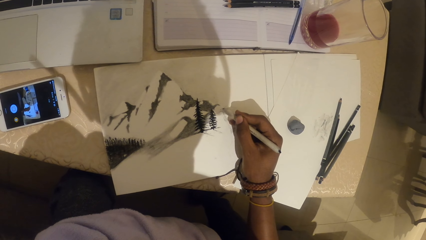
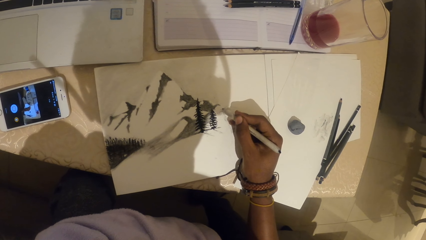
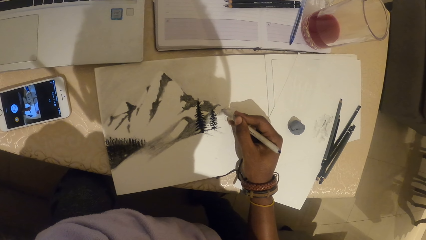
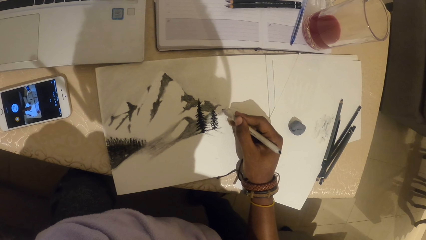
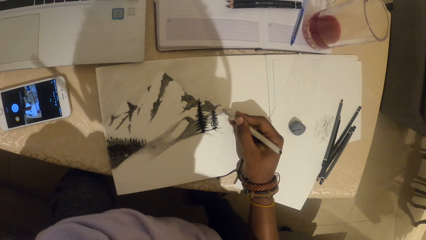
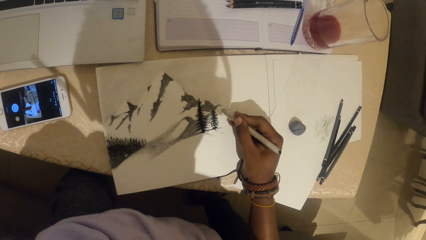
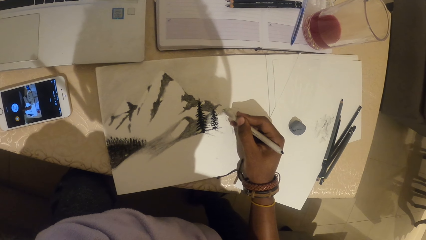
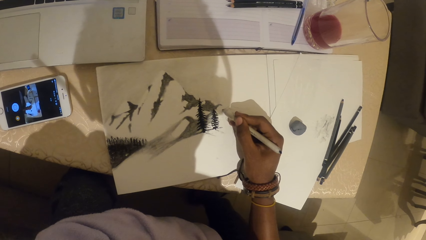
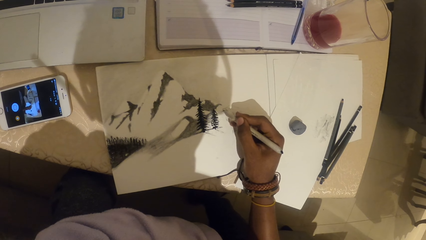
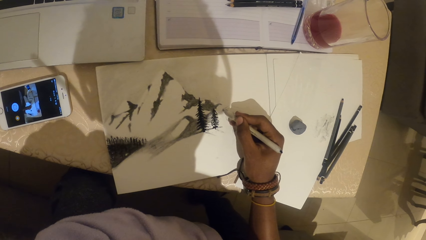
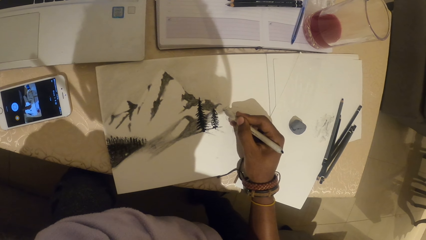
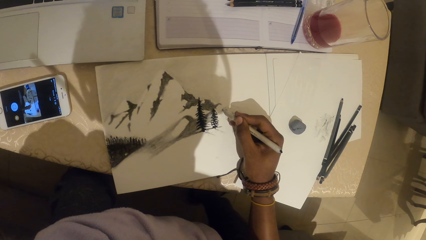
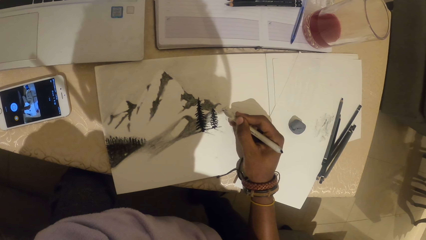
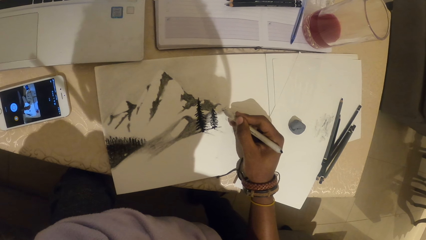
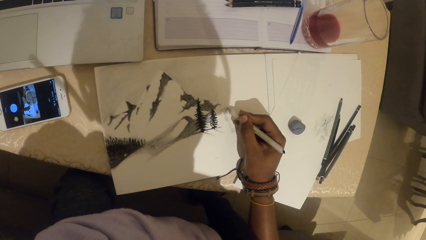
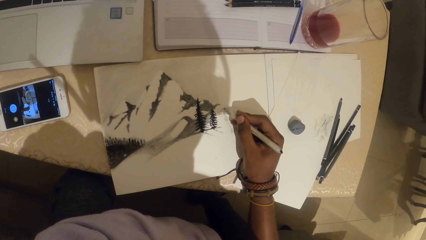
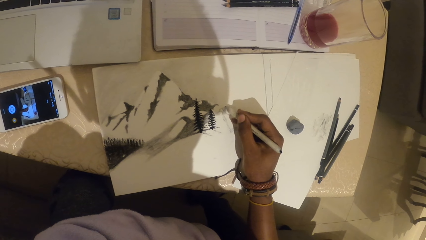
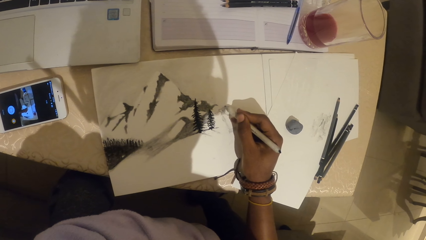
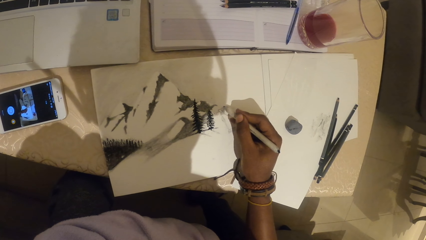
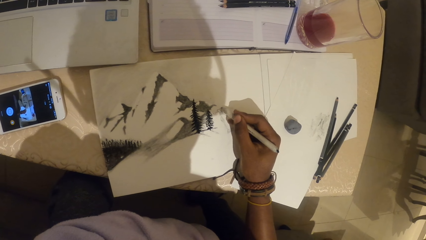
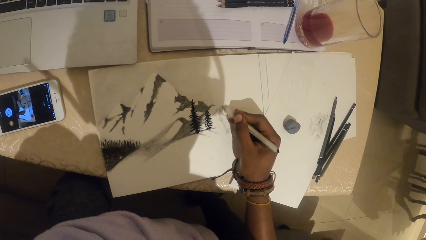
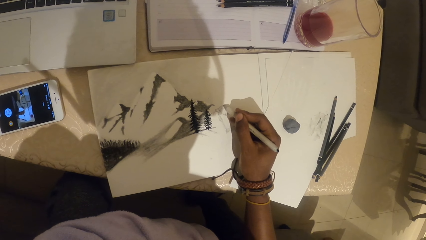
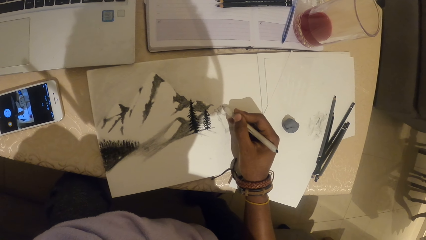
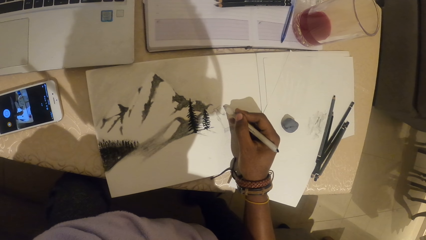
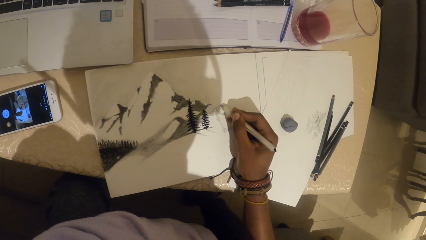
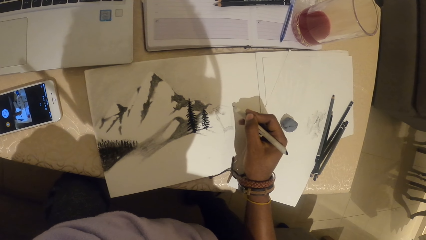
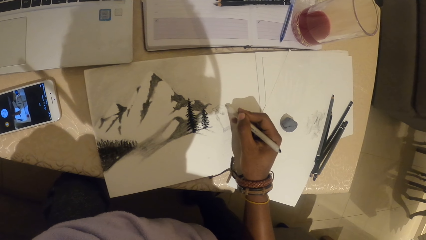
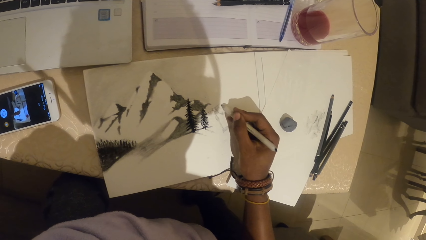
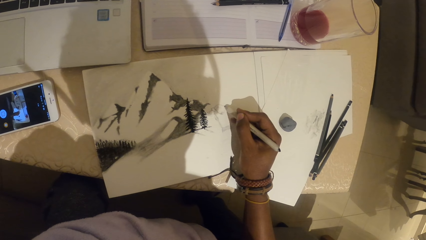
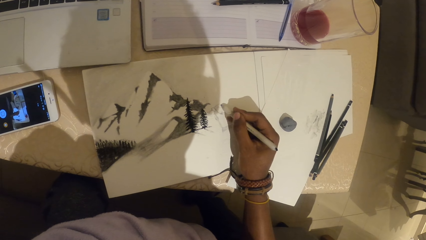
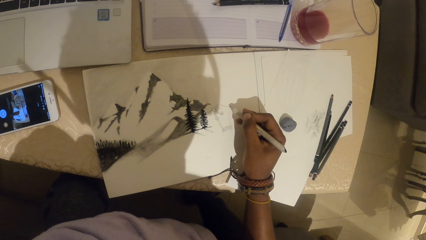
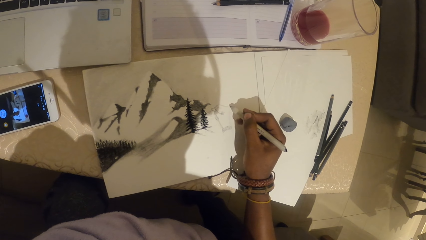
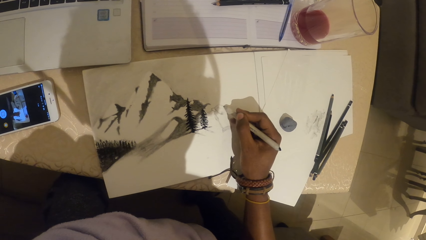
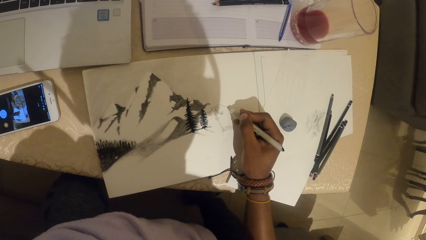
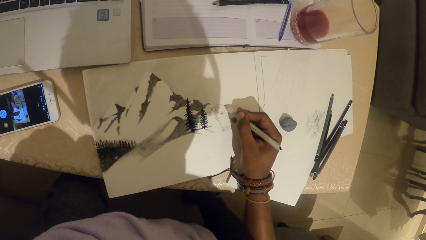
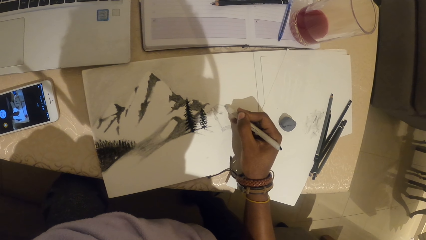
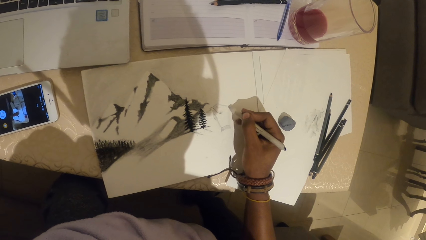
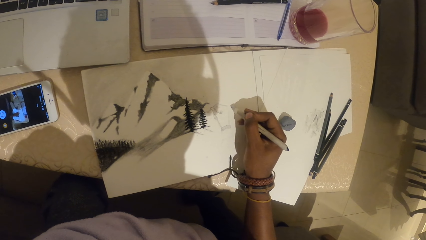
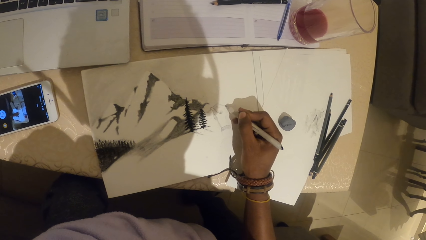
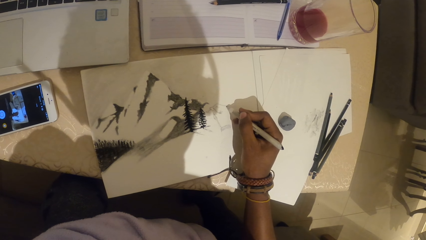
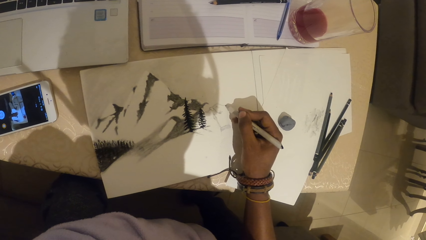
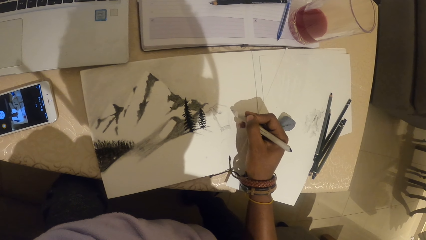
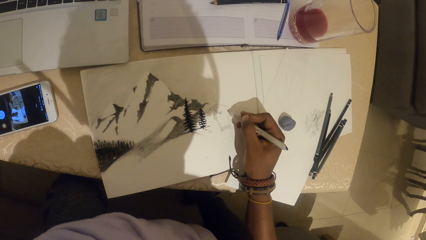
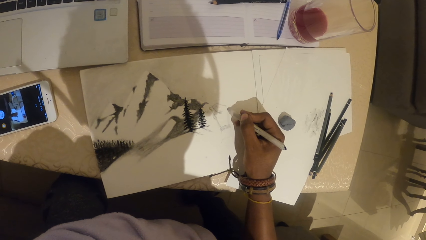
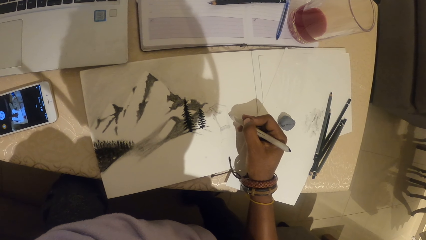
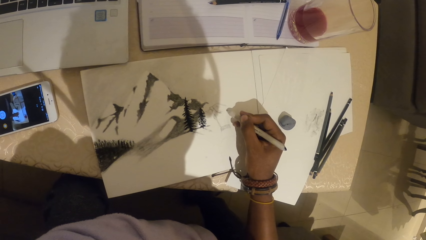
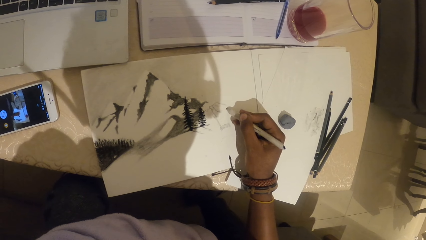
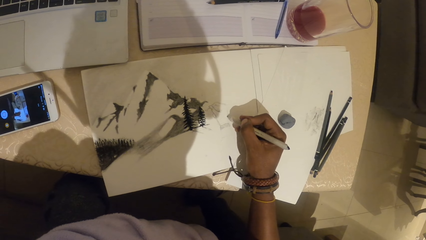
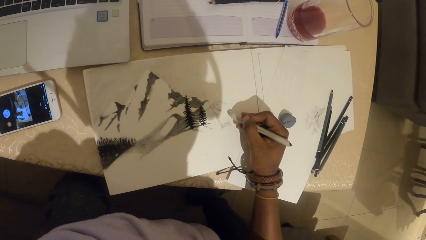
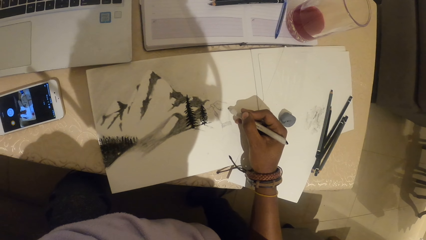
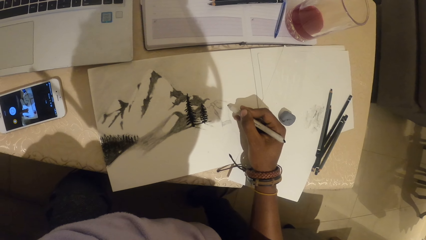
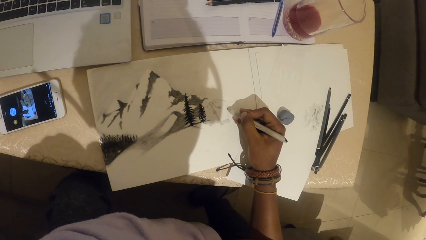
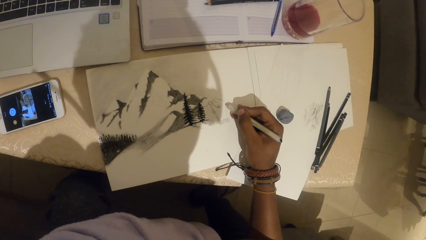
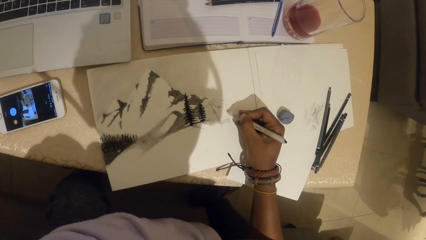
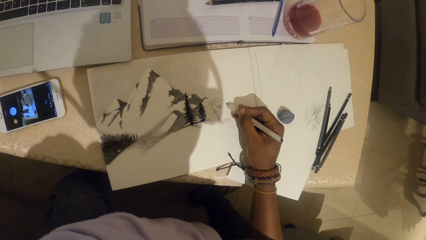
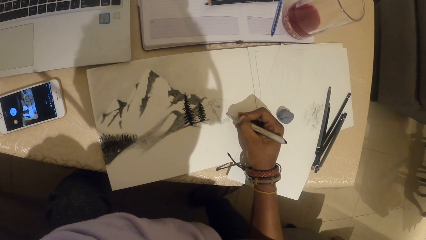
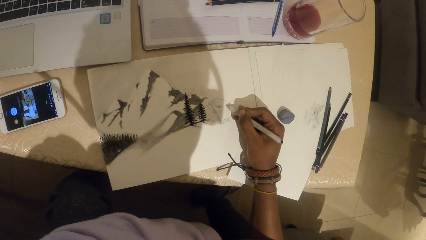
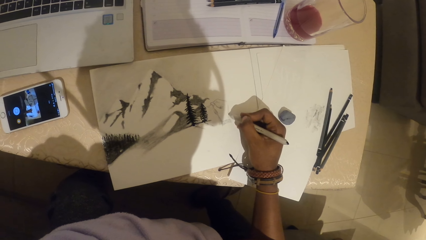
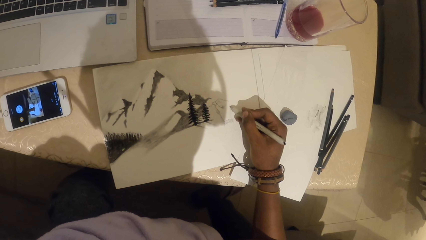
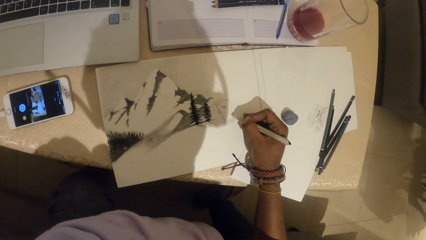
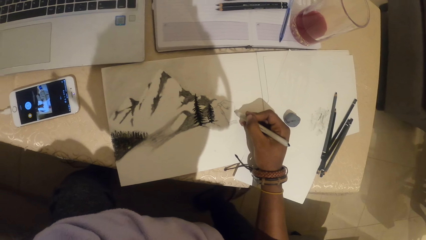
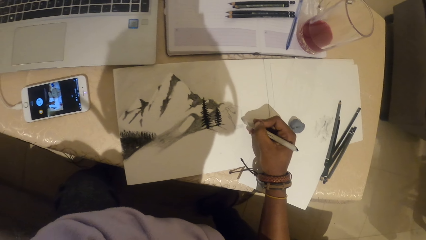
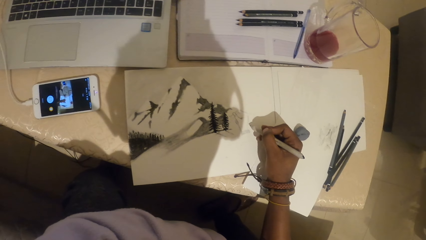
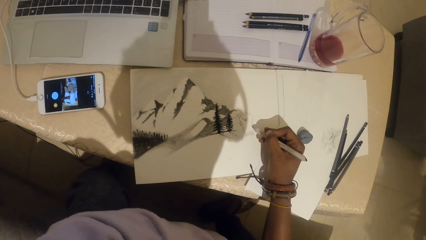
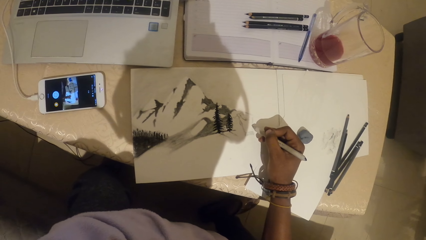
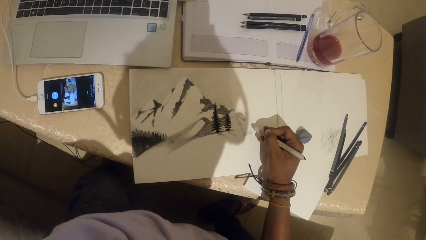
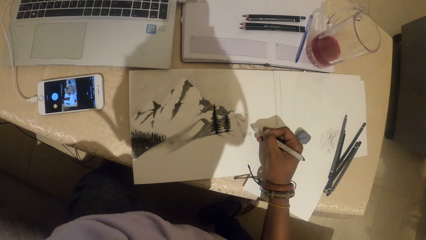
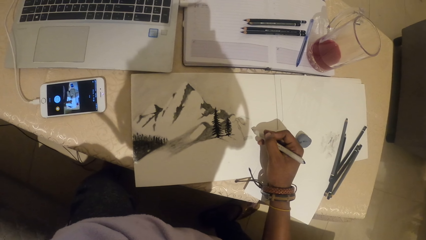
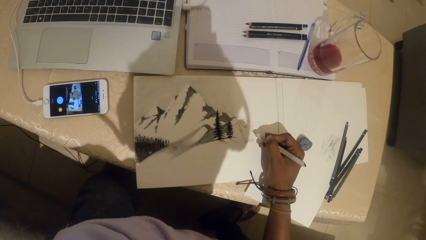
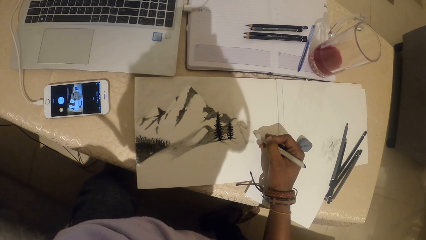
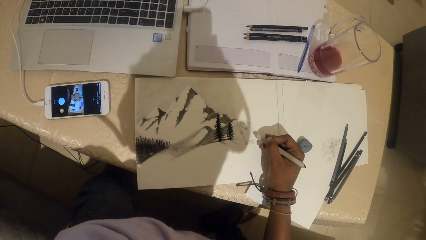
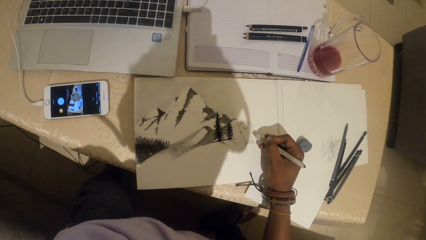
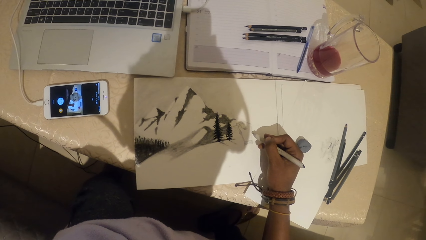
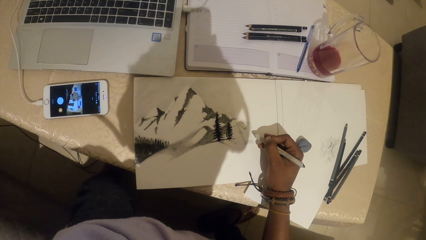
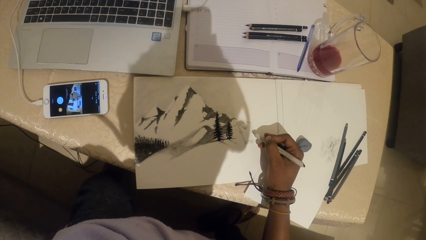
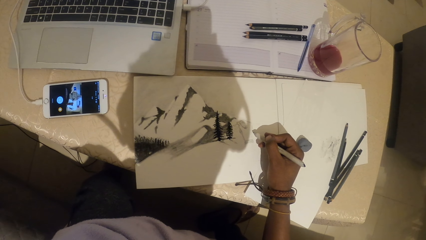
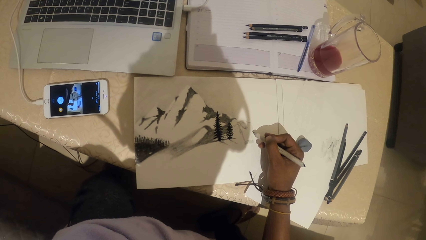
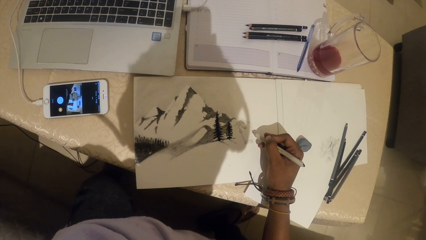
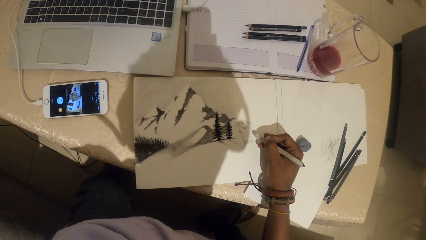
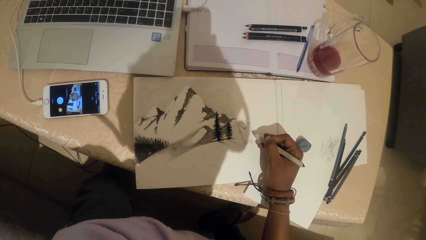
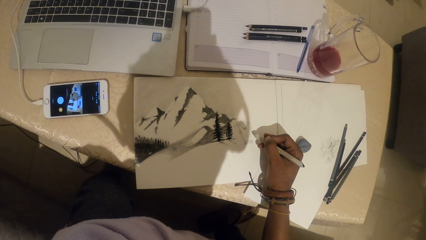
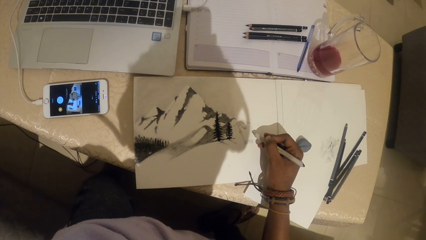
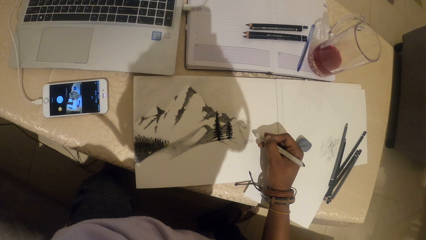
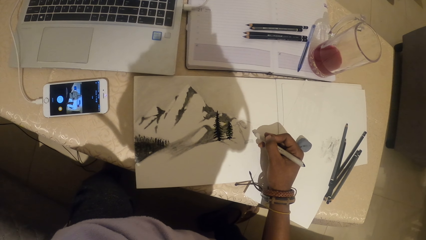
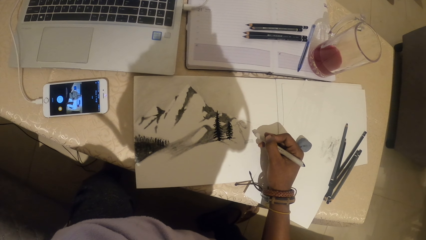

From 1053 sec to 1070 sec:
The camera wearer looks at the phone.
